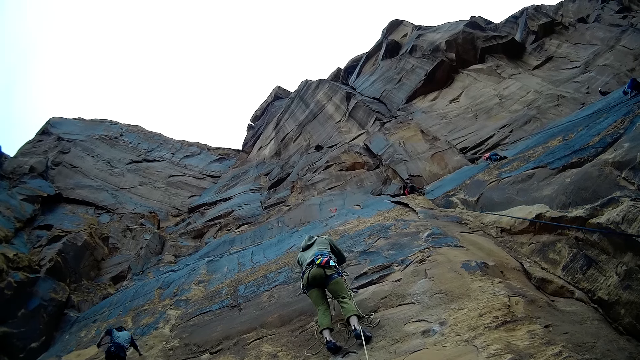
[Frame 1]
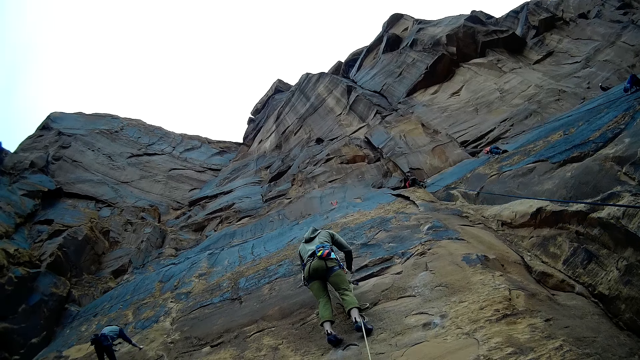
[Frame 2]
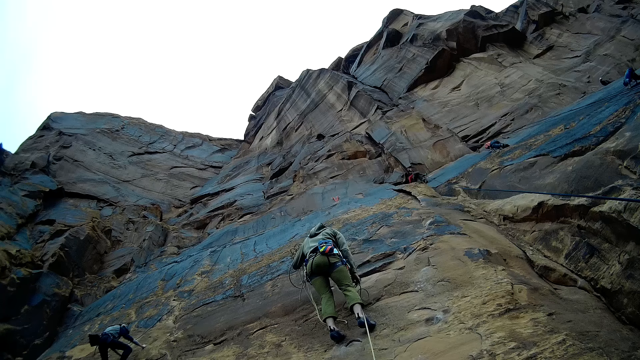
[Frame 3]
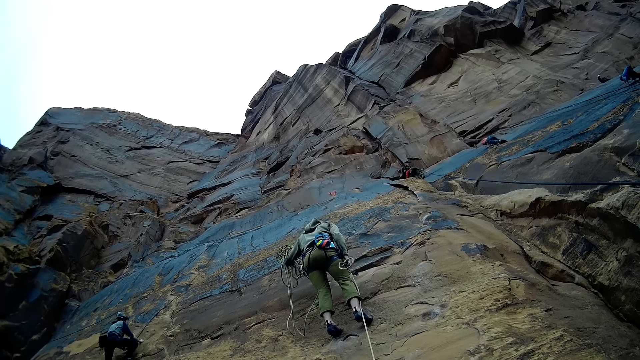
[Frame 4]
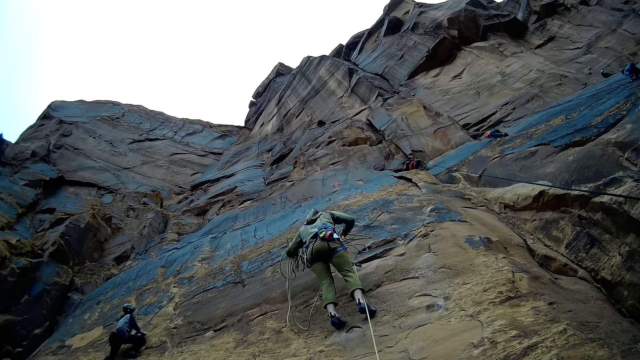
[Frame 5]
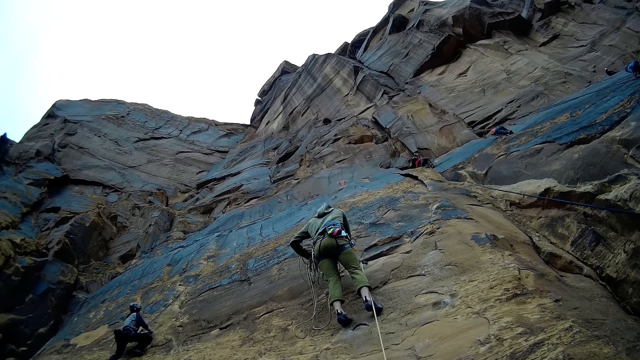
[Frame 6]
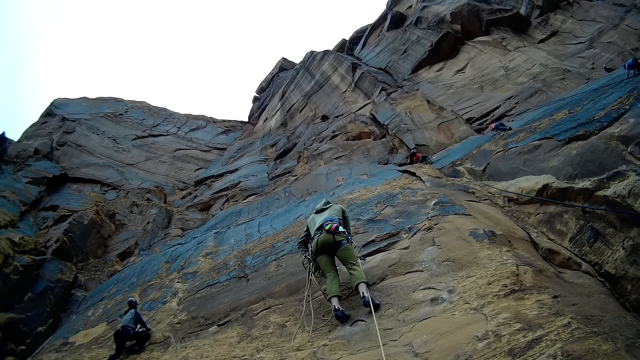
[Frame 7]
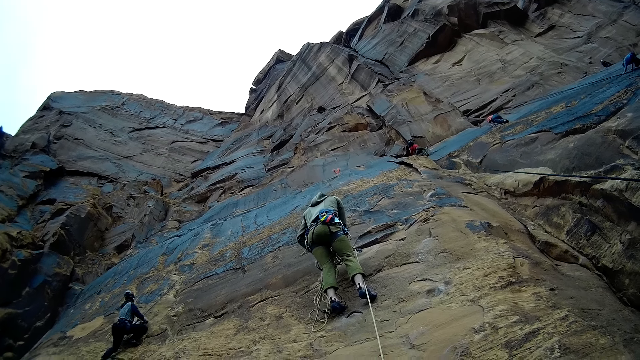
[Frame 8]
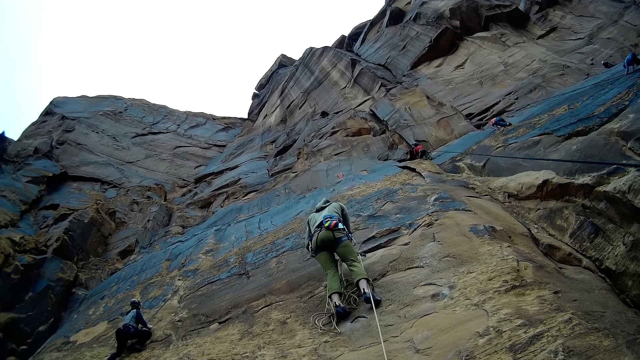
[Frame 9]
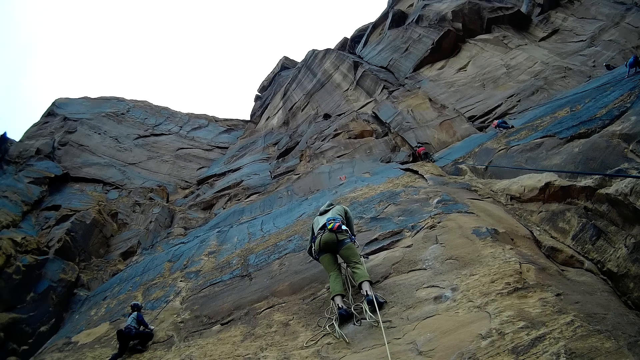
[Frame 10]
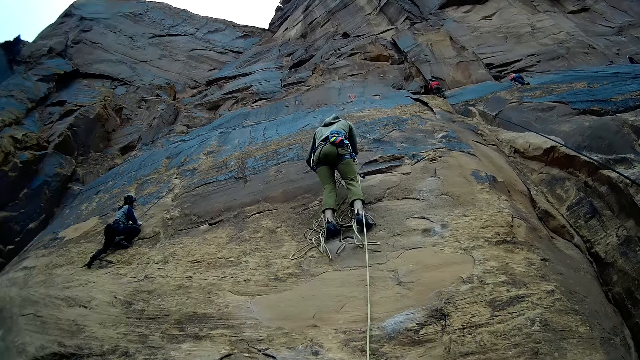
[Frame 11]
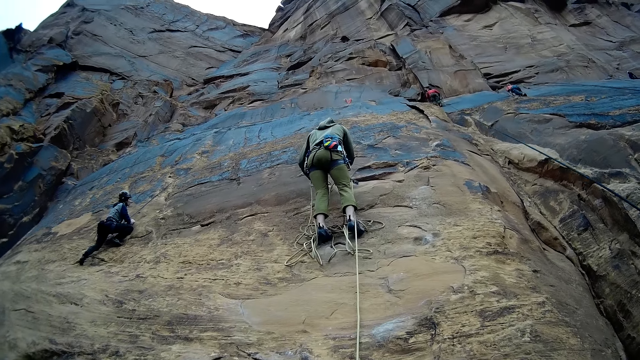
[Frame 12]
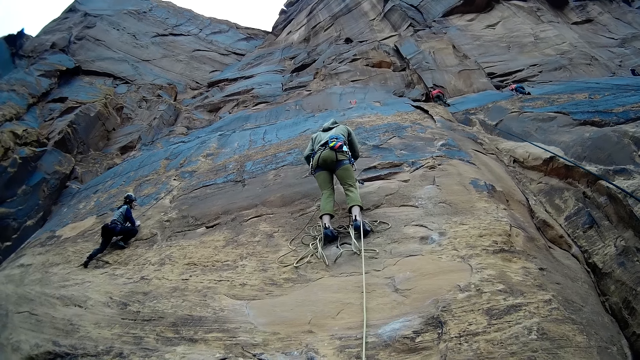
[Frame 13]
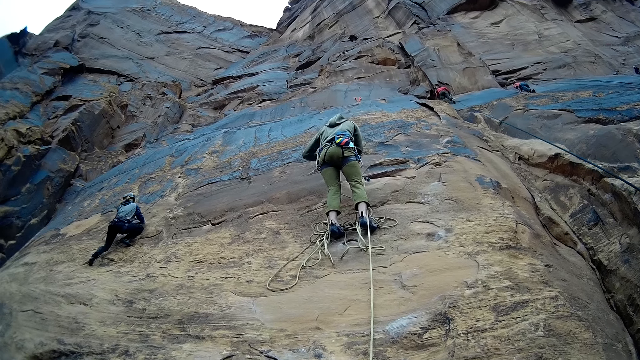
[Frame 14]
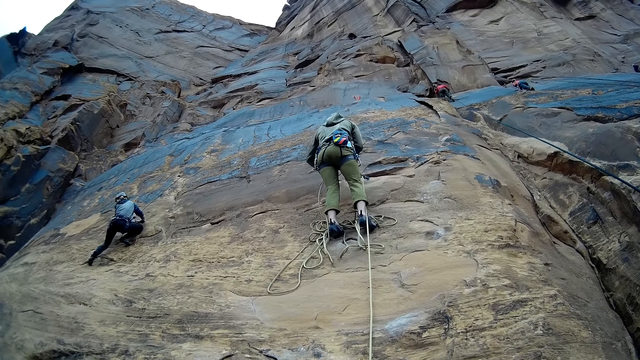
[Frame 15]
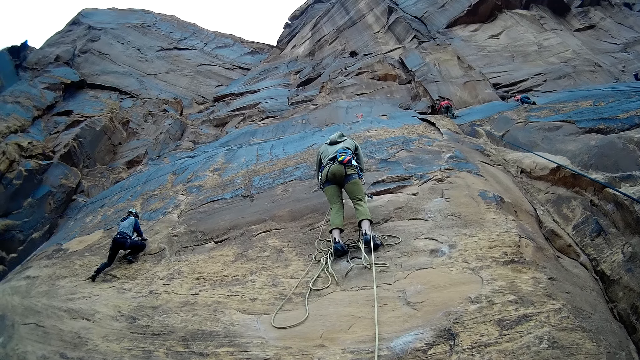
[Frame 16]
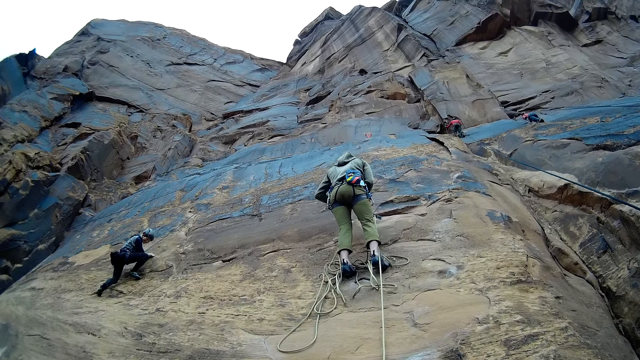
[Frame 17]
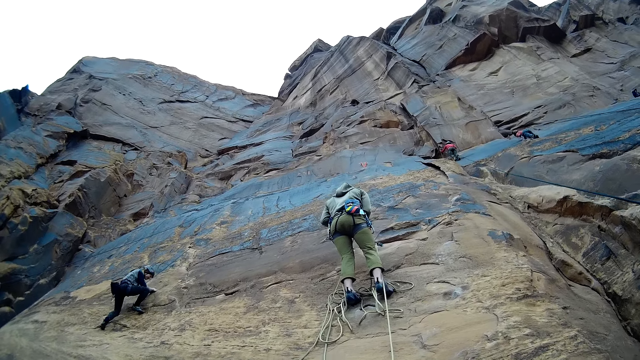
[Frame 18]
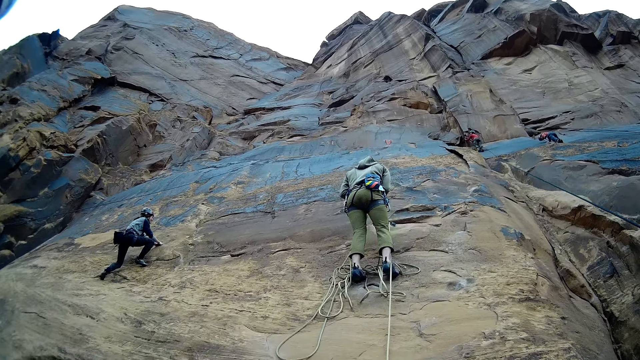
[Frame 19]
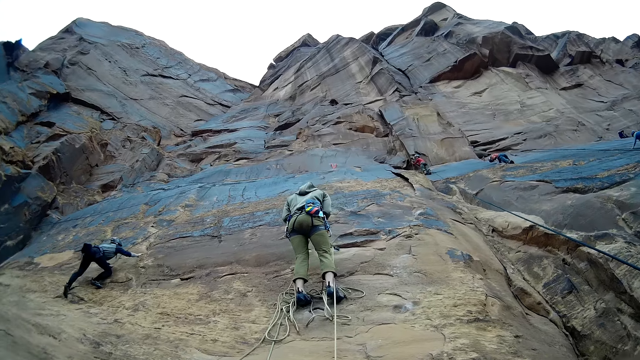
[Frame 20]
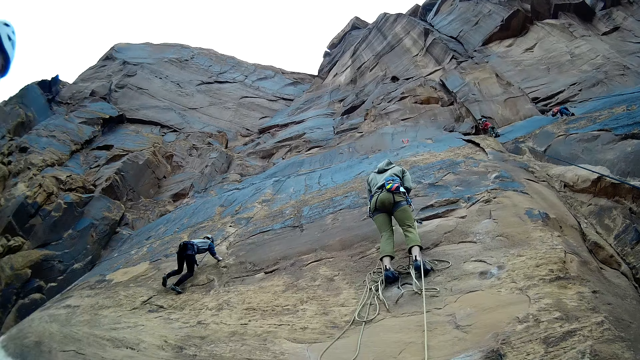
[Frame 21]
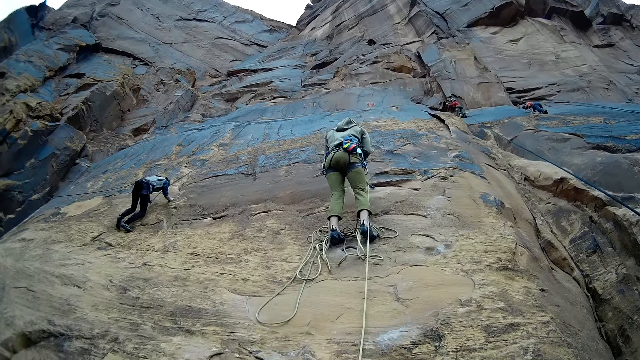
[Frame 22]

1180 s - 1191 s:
A person holds the rope. The person drops the ropes. Another person climbs the mountain.

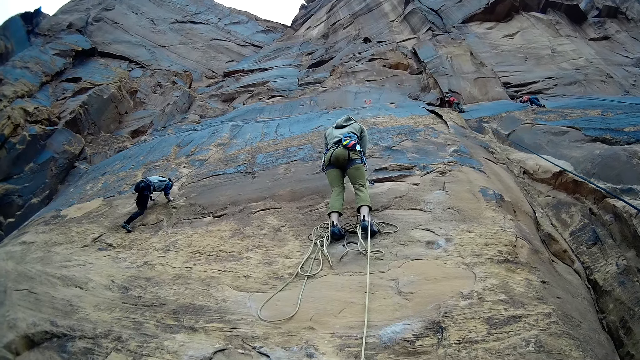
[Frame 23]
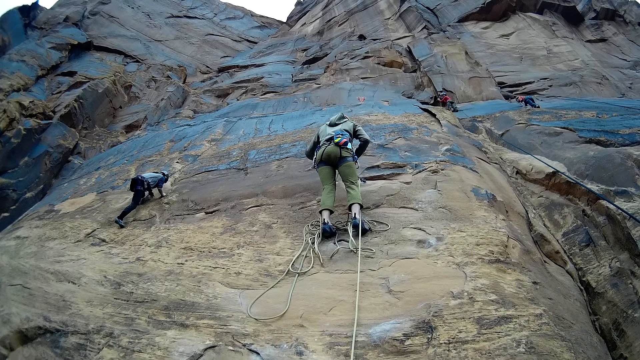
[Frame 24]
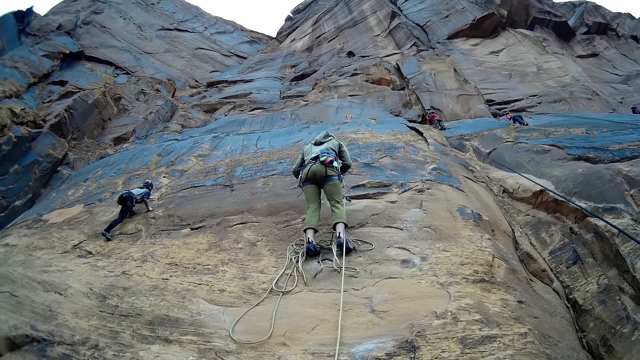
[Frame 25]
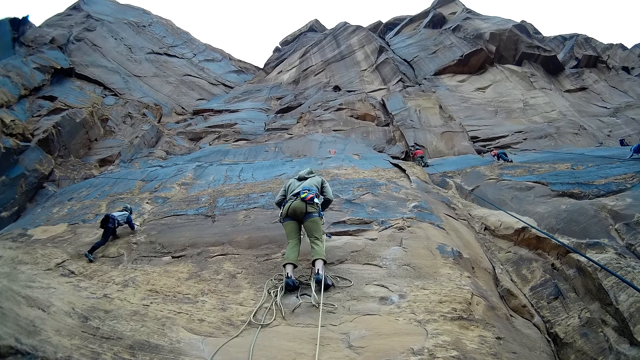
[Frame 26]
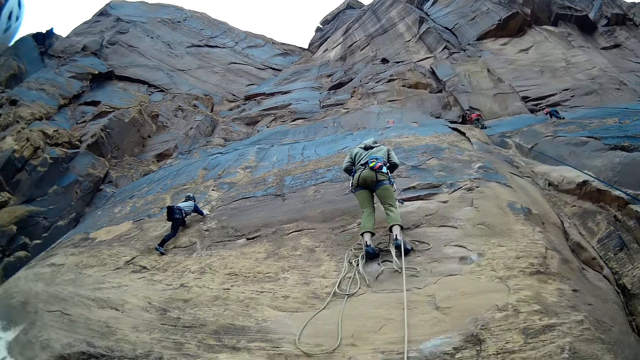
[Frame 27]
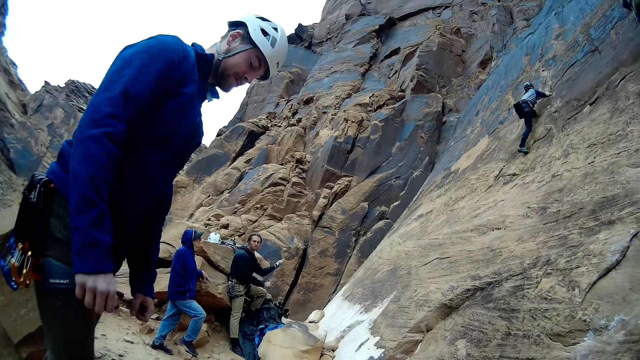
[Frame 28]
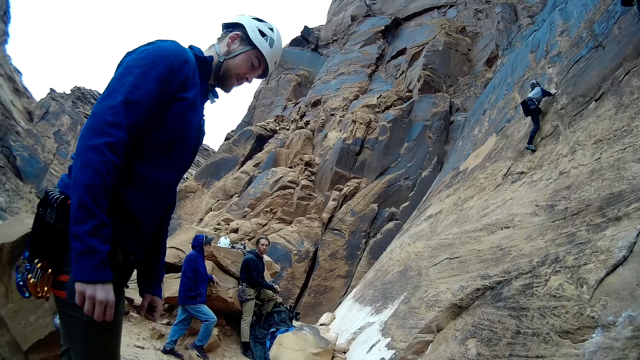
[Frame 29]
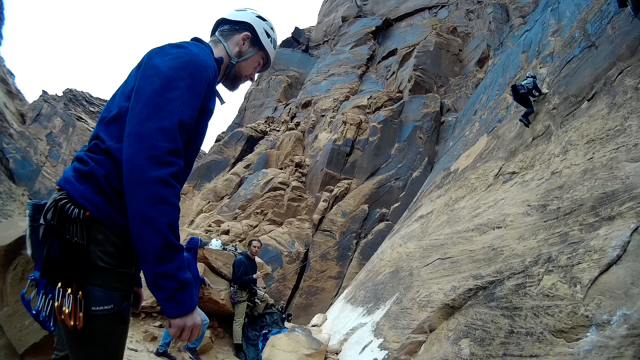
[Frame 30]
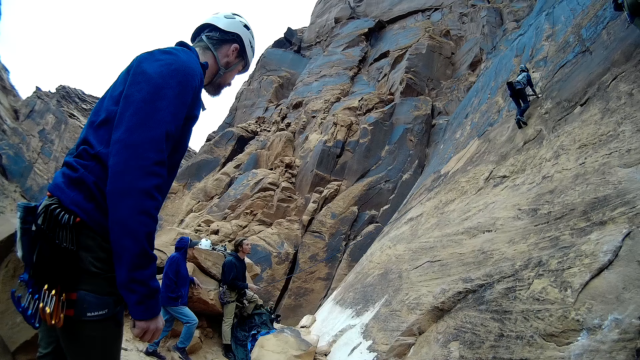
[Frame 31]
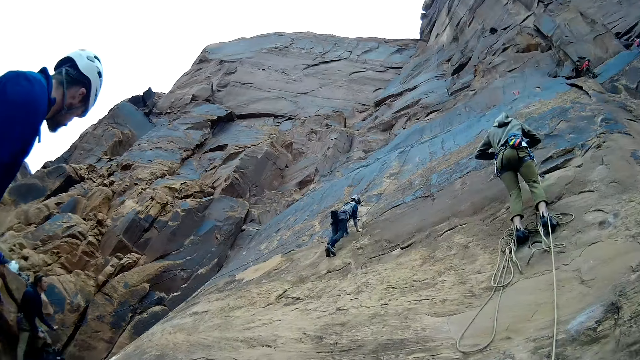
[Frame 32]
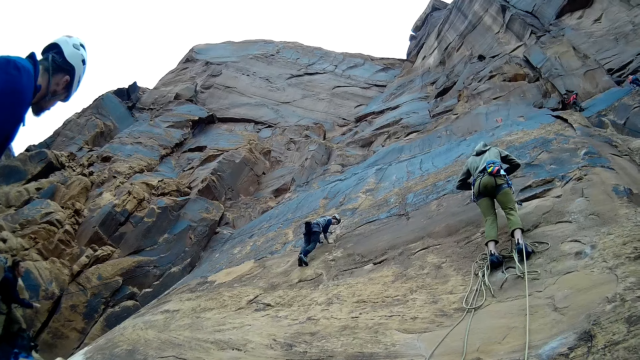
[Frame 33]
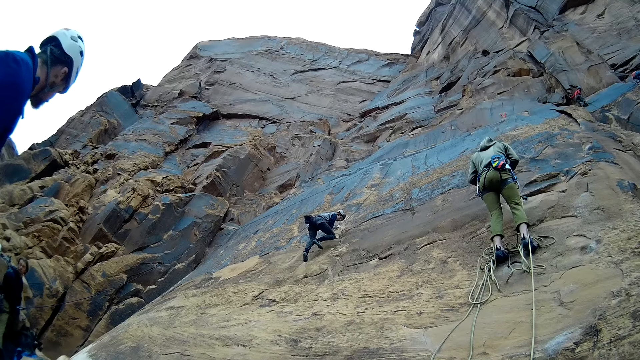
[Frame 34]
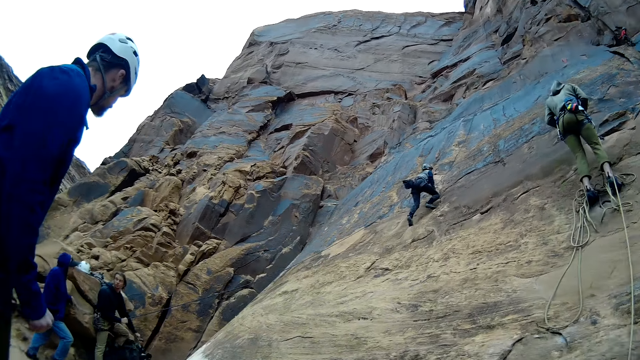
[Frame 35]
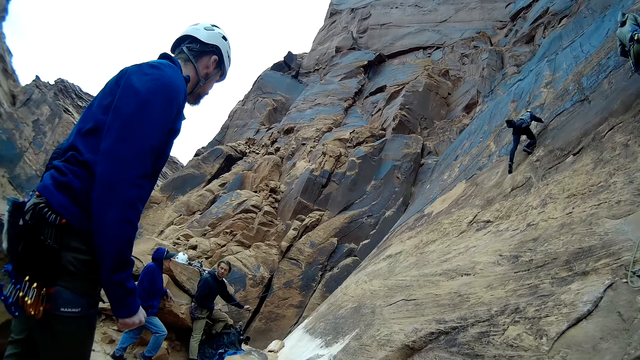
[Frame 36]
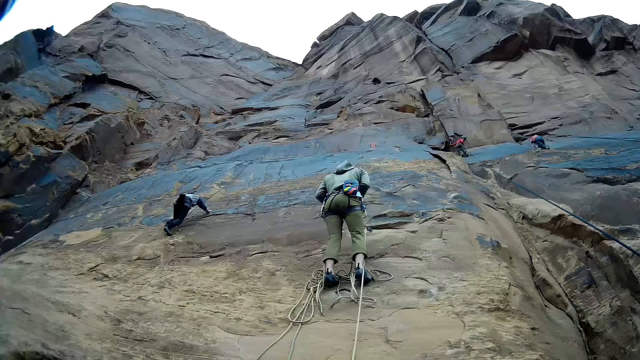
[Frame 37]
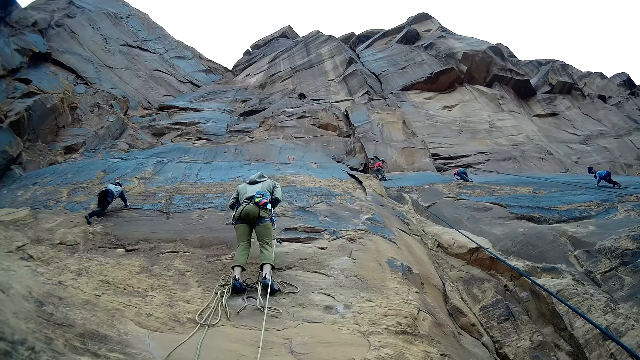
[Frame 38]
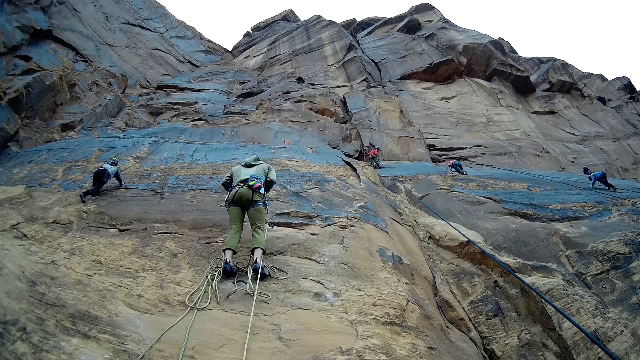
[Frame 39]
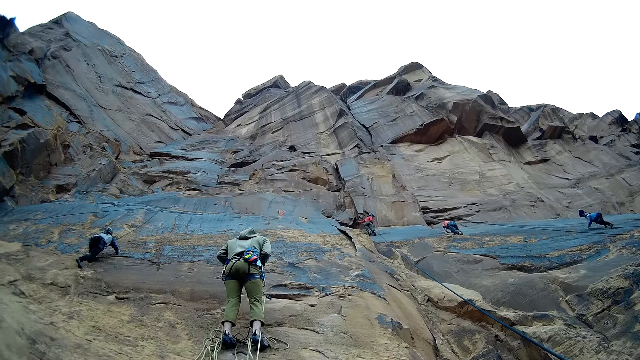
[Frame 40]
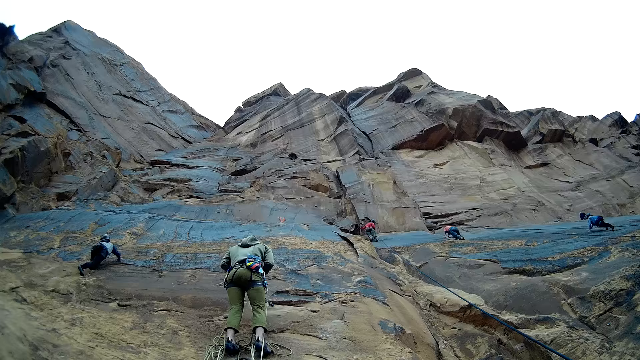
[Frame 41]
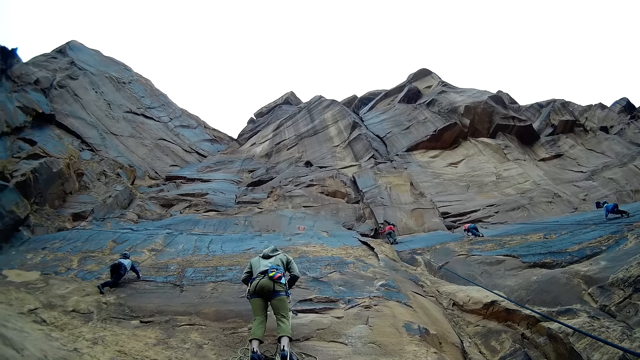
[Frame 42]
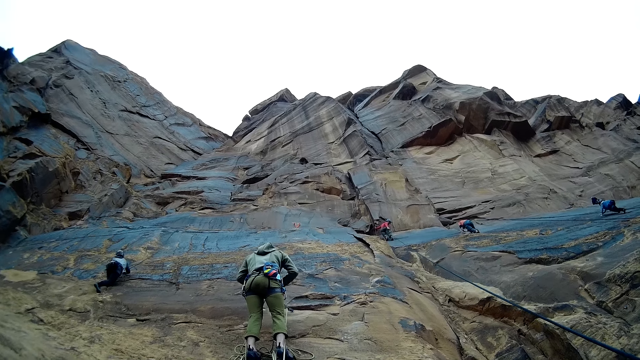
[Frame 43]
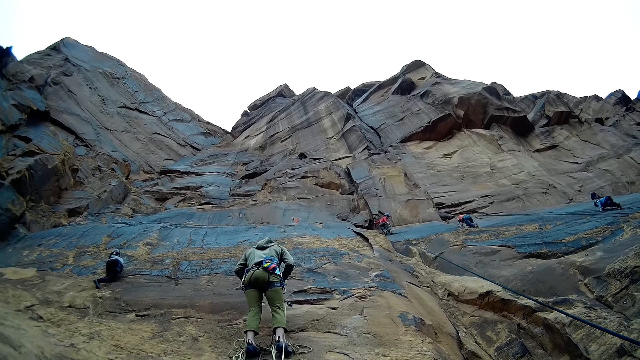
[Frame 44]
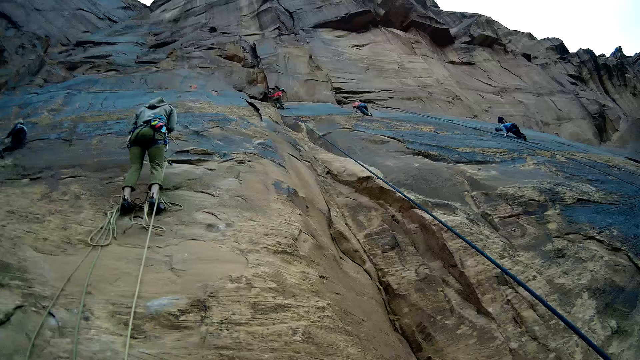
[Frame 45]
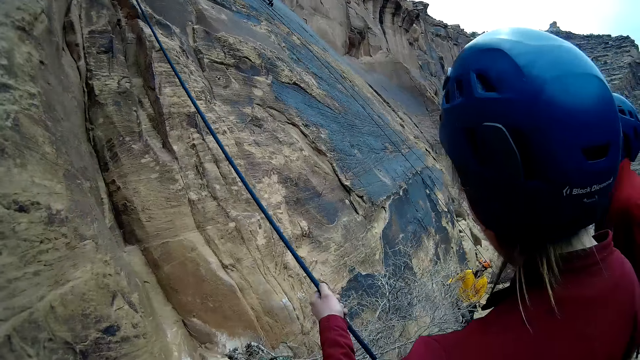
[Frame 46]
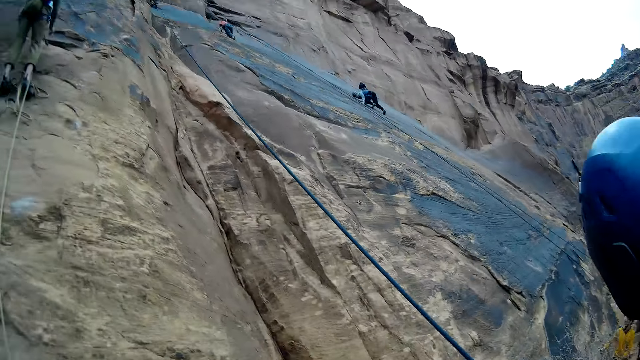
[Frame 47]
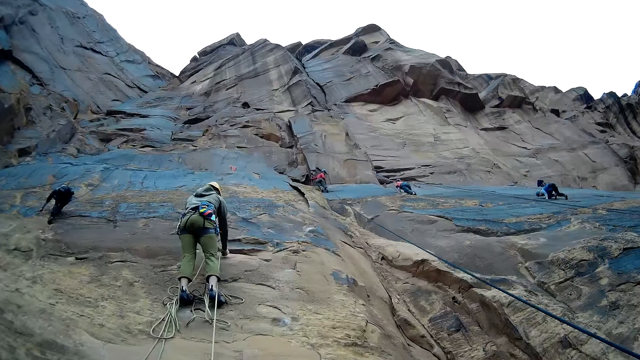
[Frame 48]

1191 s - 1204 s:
A person holds the rope. Another person climbs the mountain. A third person climbs the mountain. A fourth person climbs the mountain. A fifth person climbs the mountain.
